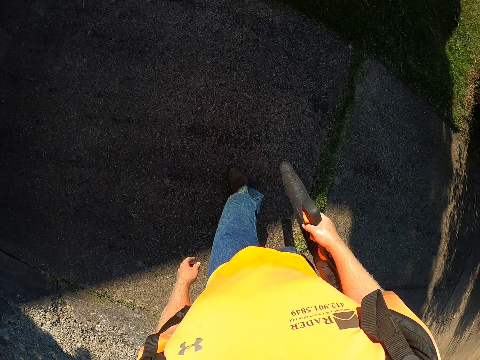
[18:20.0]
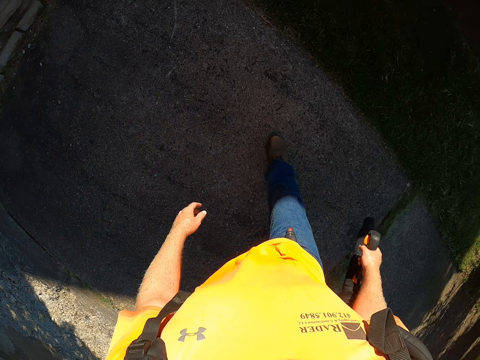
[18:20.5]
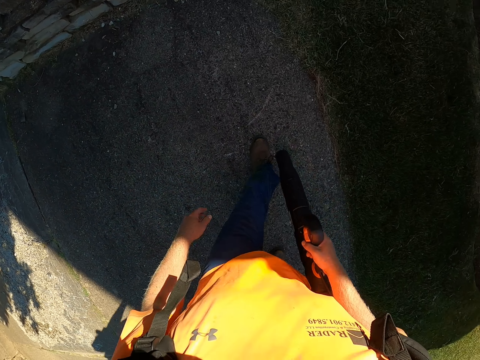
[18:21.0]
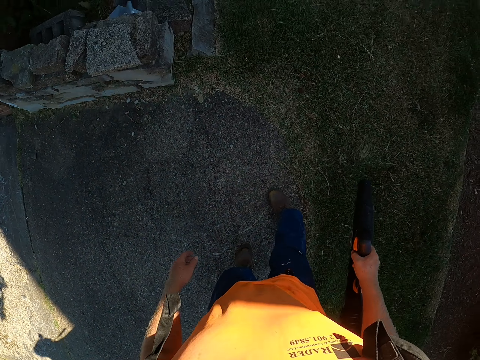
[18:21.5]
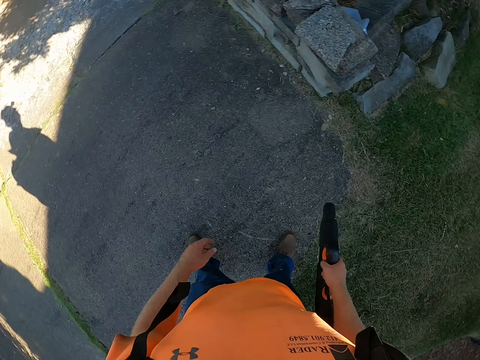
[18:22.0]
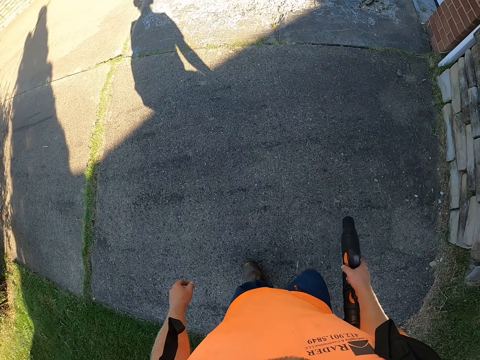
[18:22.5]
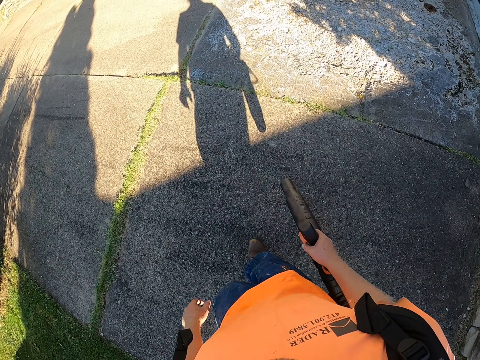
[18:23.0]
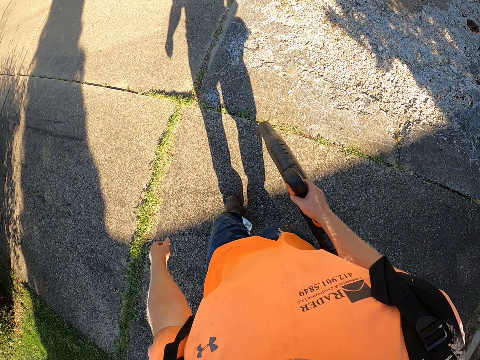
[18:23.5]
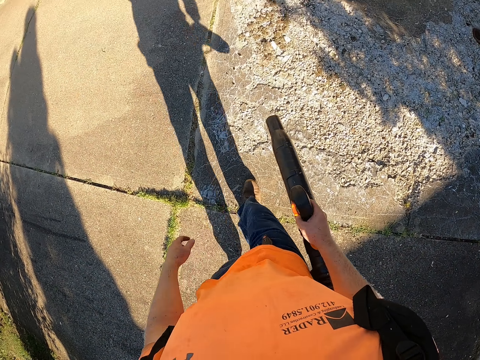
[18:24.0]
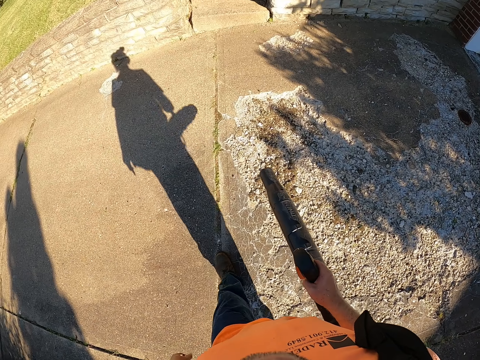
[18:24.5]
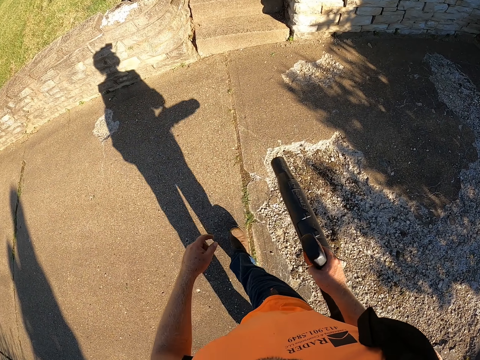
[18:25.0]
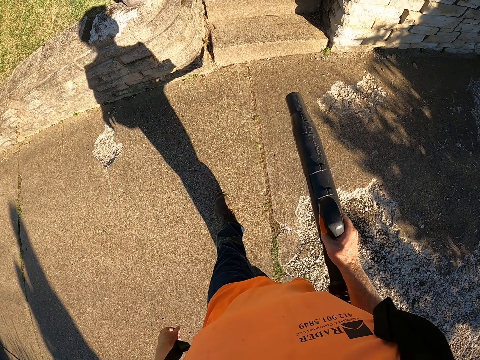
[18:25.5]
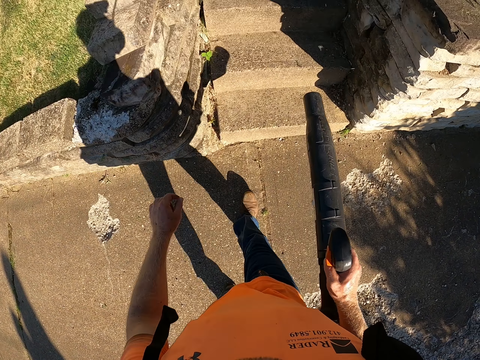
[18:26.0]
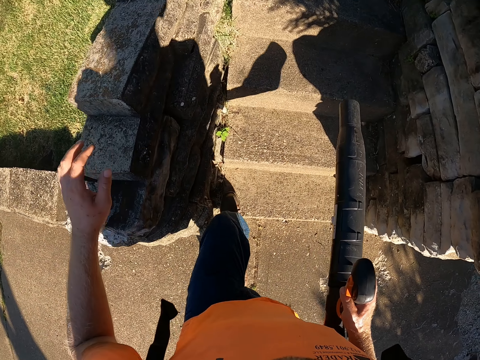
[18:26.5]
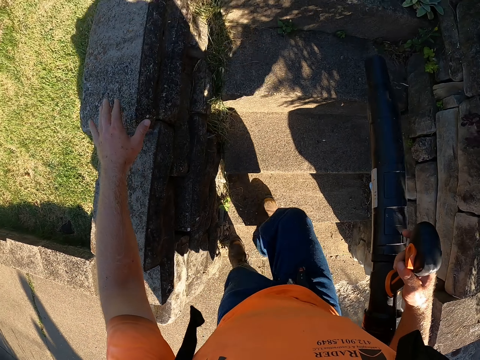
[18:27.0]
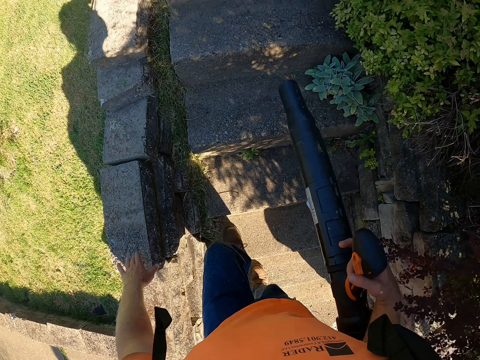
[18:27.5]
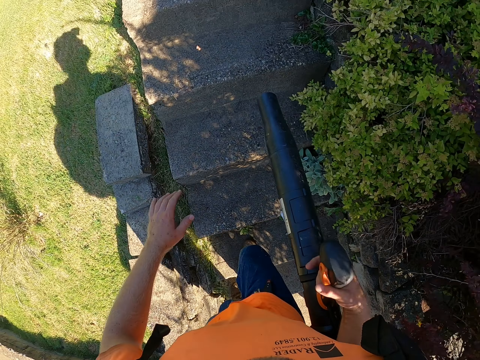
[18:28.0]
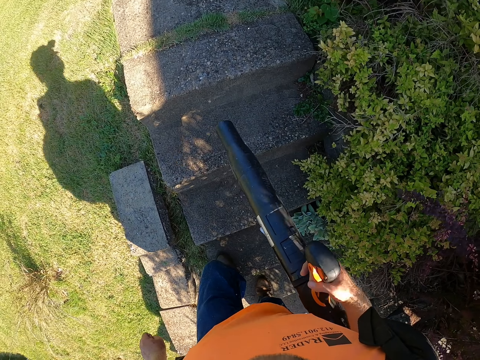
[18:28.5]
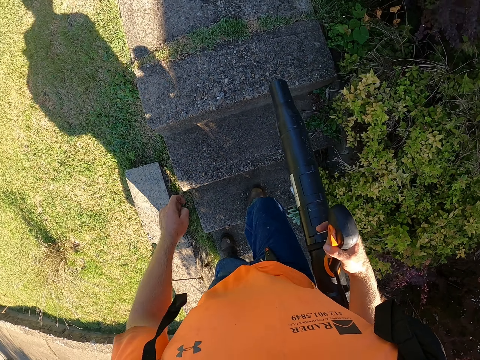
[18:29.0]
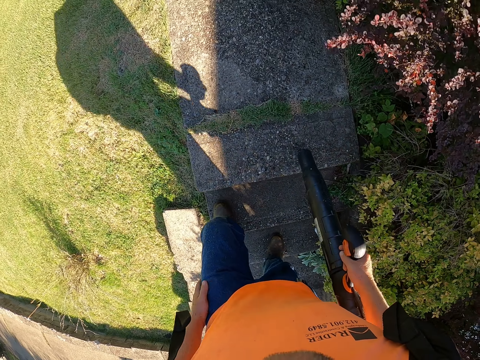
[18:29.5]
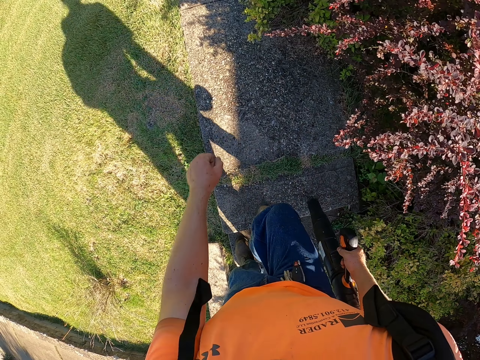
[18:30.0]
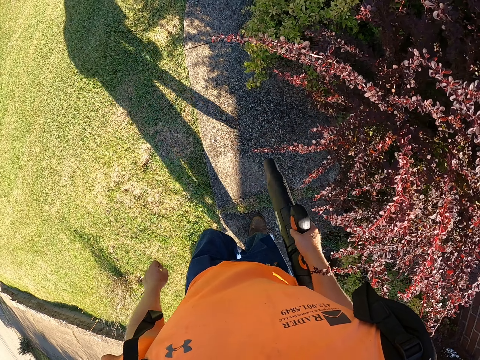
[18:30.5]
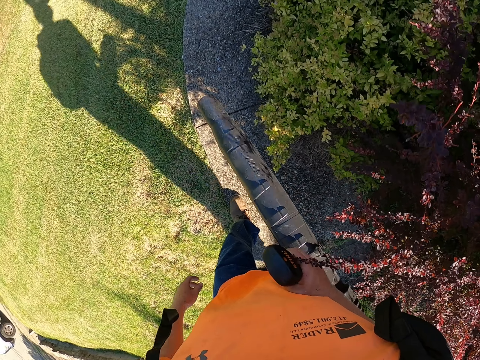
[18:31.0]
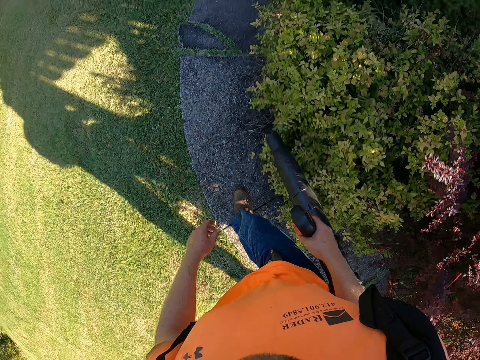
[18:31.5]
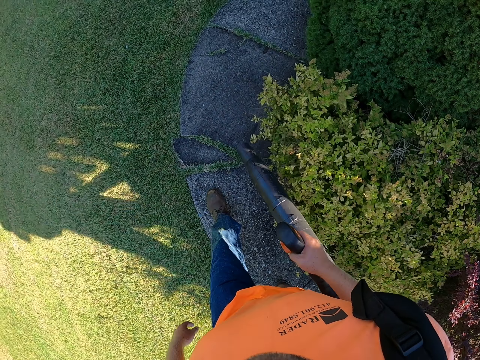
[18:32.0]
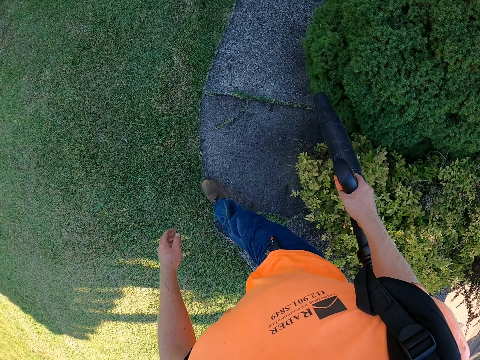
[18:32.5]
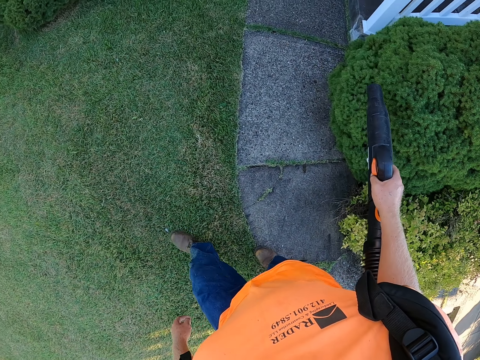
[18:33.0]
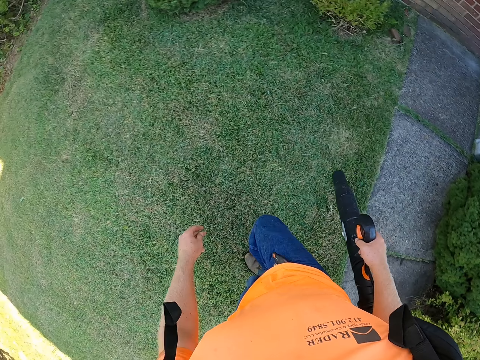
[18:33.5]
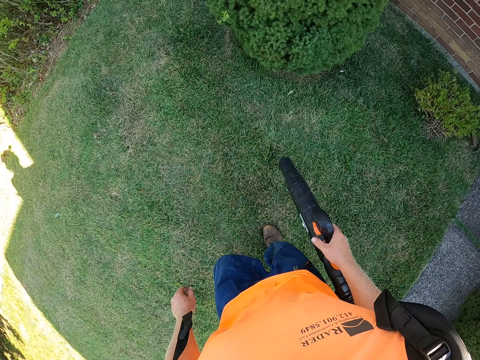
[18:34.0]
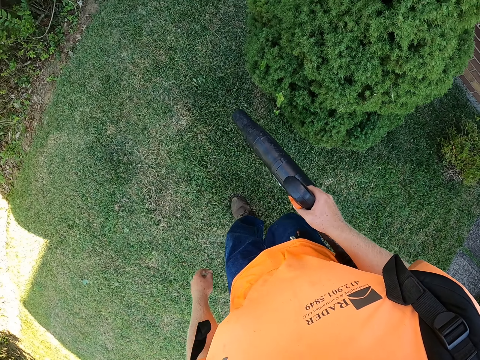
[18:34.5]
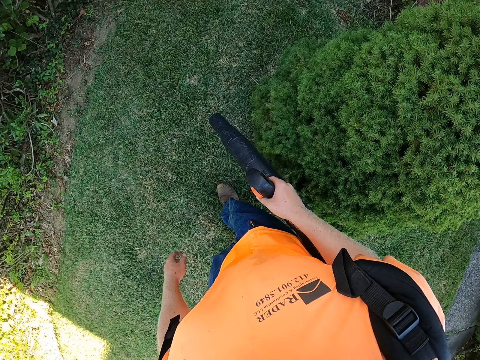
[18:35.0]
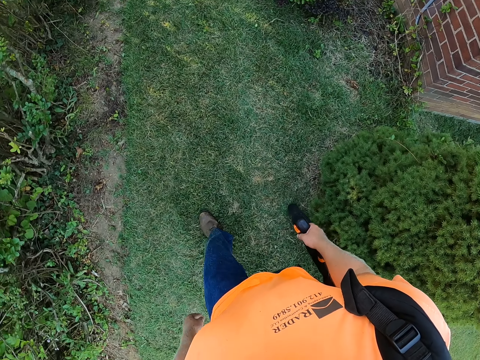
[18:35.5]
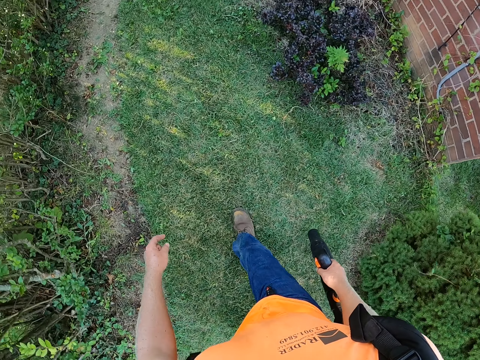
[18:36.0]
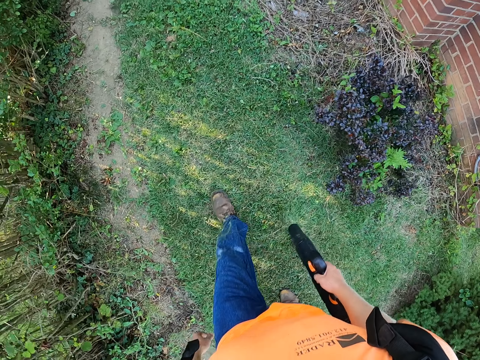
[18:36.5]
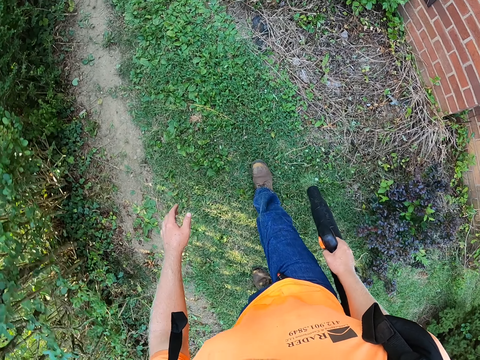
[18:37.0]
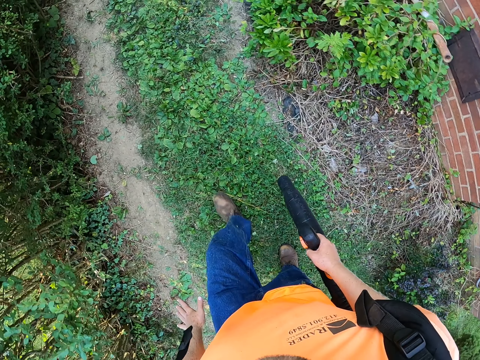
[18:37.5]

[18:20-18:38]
The camera wearer pours dirt on the grass. He walks on the pavement. He climbs a flight of stairs with his left hand on a handrail. He cleans a lawn with the leaf blower in his right hand. He walks on the pavement. He blows fertilizer on the grass with the wind blower.

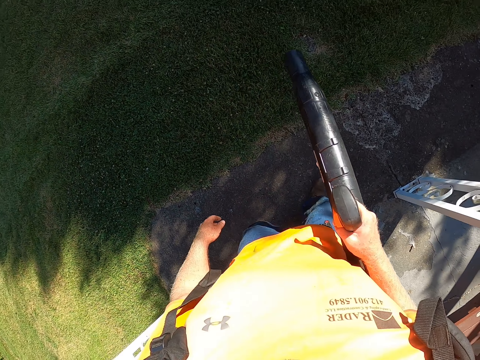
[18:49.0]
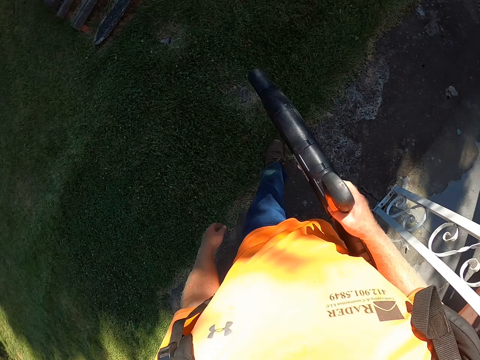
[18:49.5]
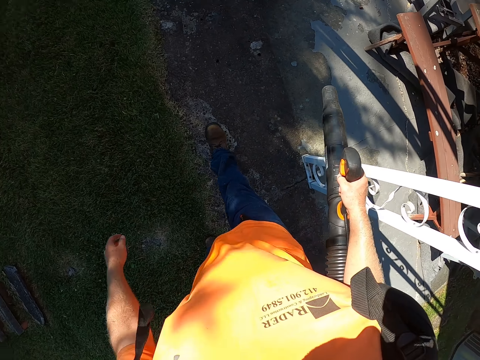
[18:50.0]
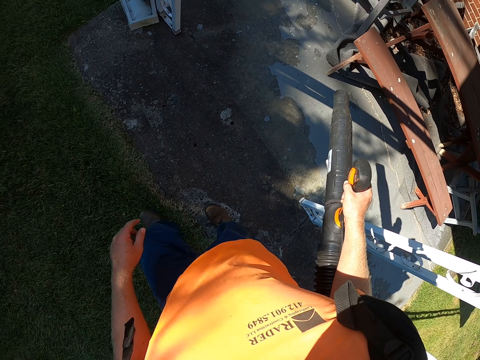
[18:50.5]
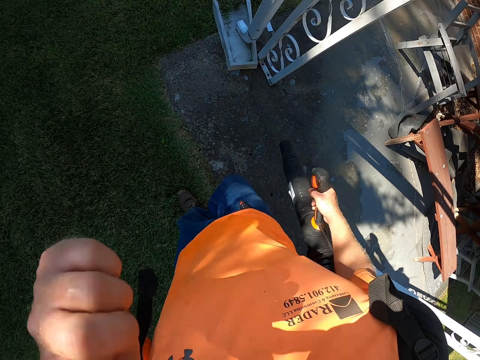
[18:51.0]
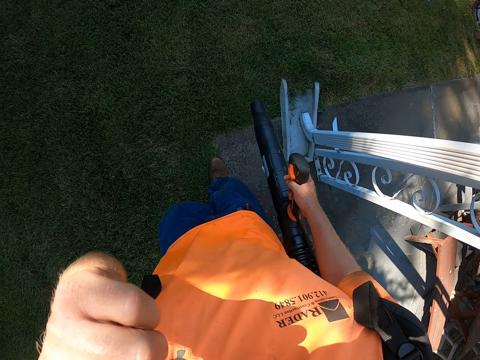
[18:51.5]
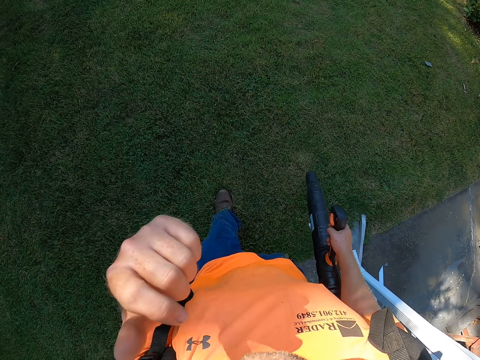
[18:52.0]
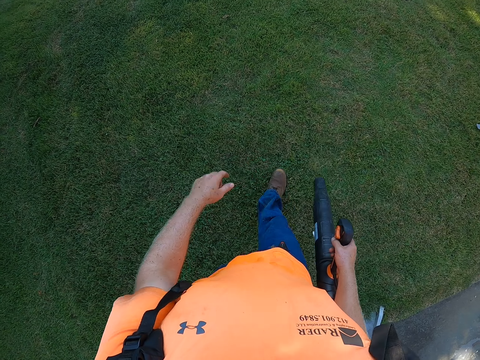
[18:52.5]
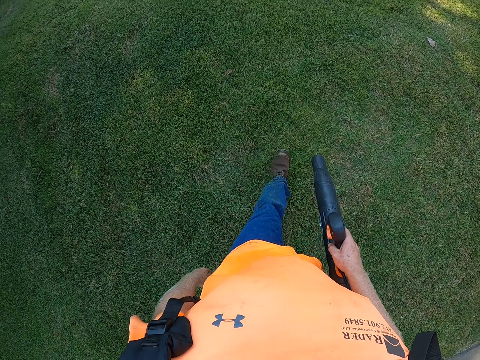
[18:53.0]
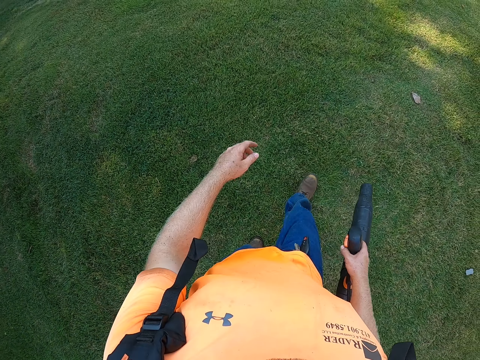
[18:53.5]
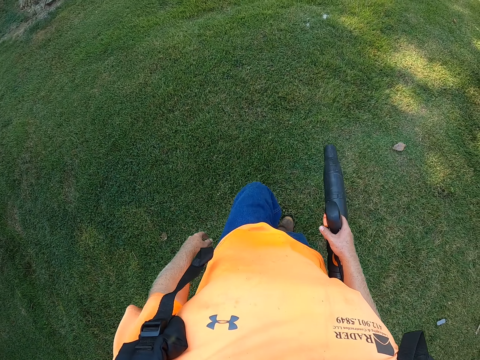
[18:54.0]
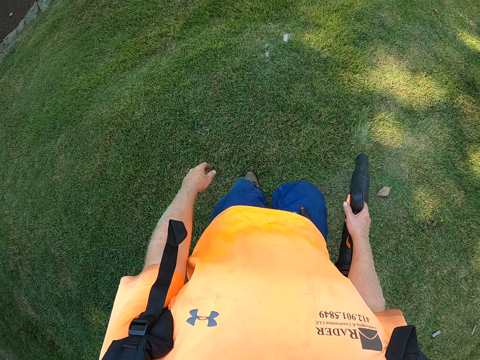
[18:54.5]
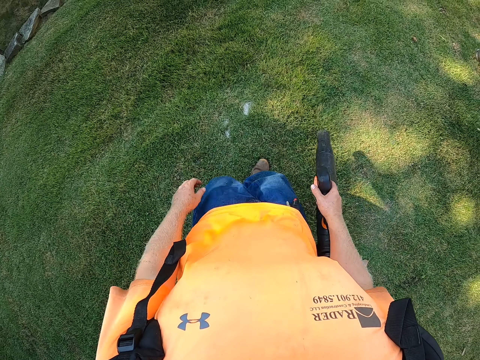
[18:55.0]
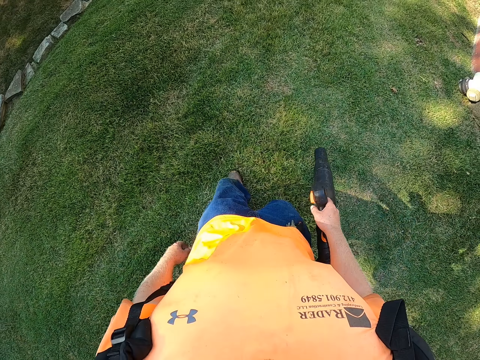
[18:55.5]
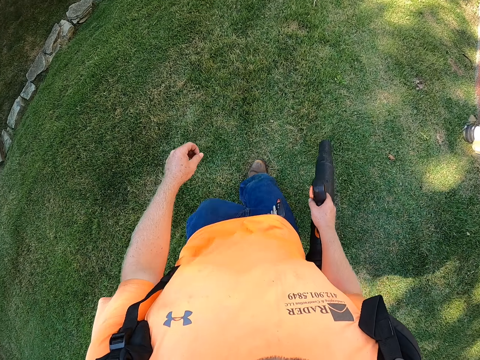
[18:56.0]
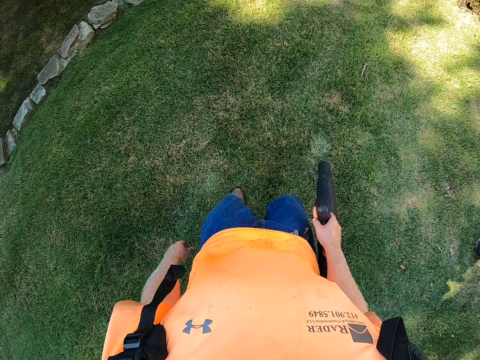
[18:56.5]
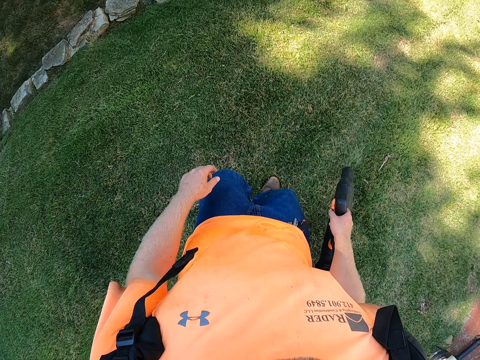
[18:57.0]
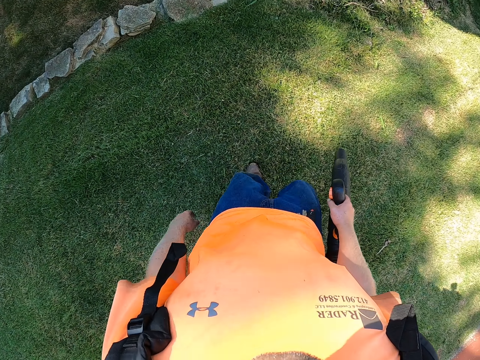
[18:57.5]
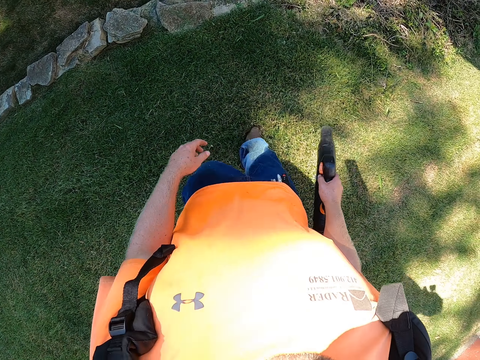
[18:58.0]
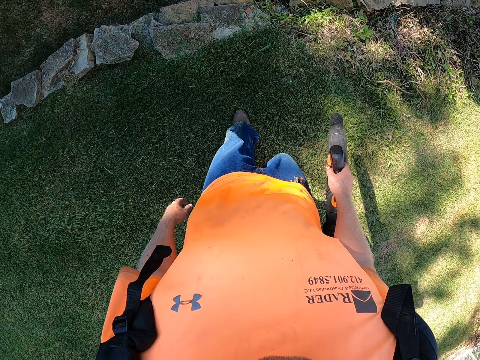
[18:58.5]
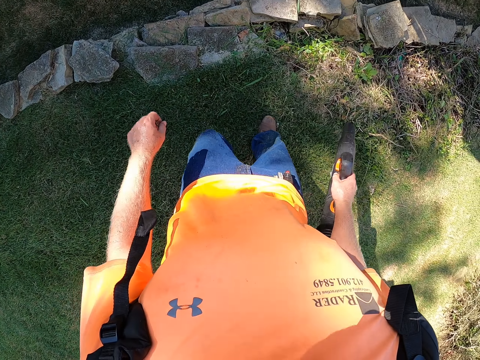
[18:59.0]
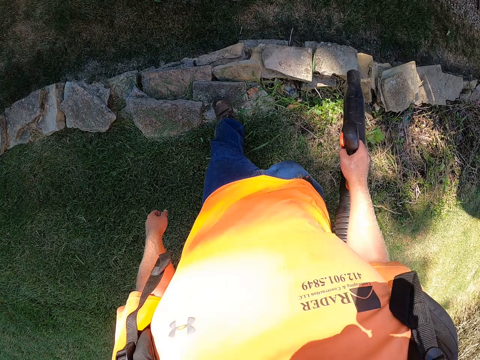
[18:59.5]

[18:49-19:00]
The camera wearer touches his face with his right hand.
